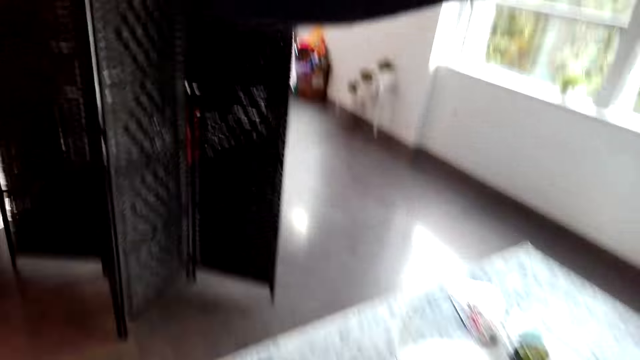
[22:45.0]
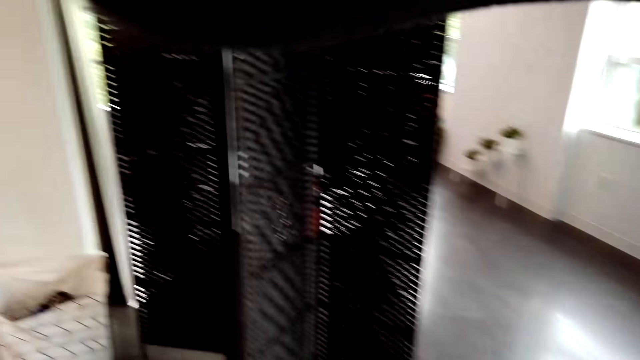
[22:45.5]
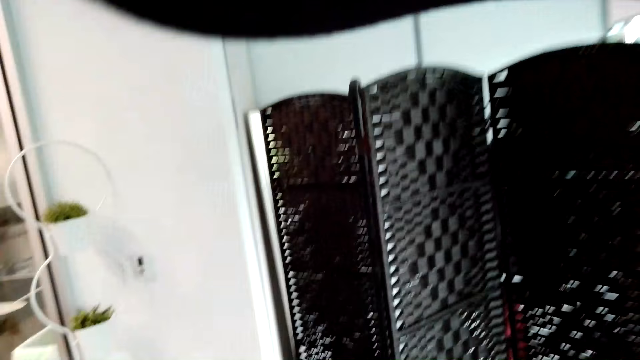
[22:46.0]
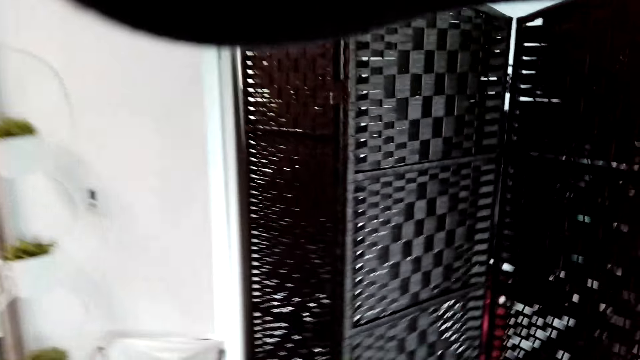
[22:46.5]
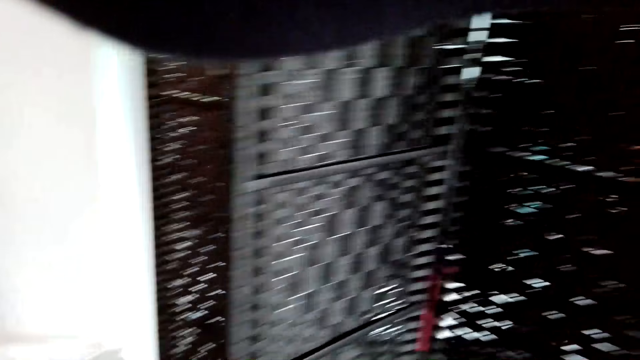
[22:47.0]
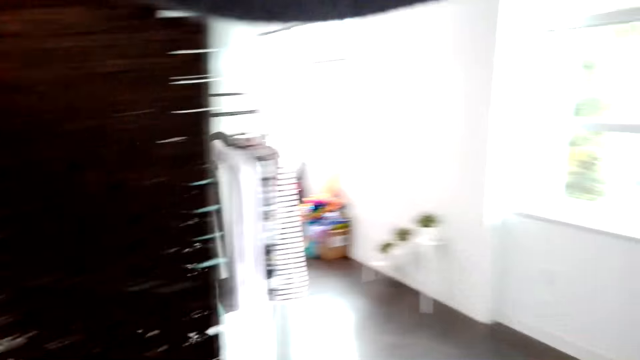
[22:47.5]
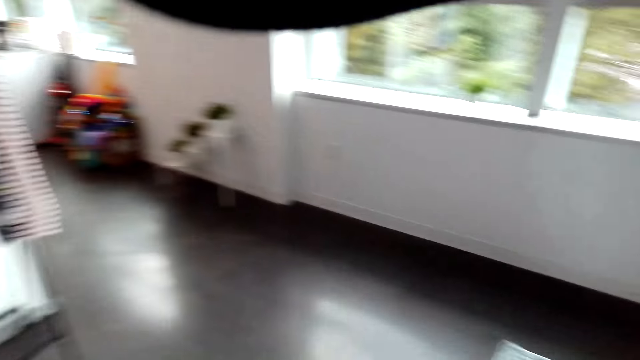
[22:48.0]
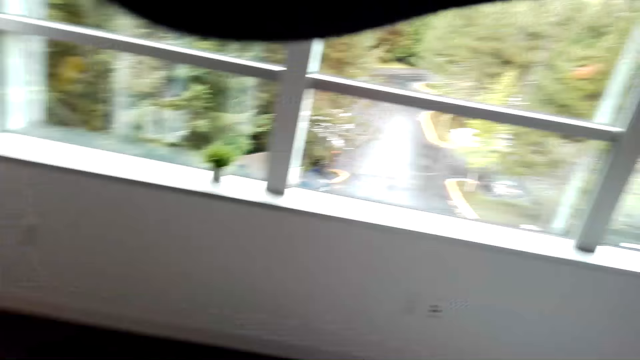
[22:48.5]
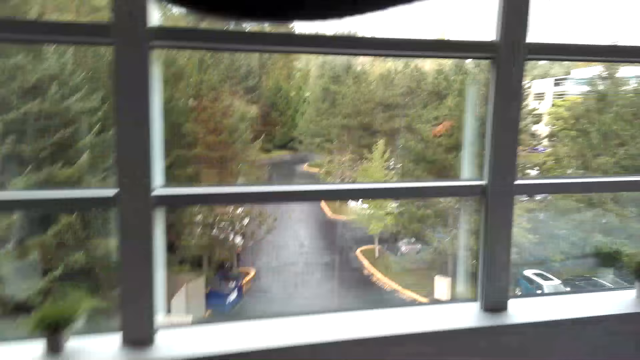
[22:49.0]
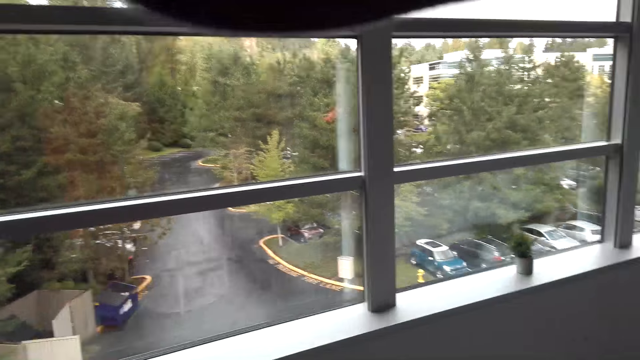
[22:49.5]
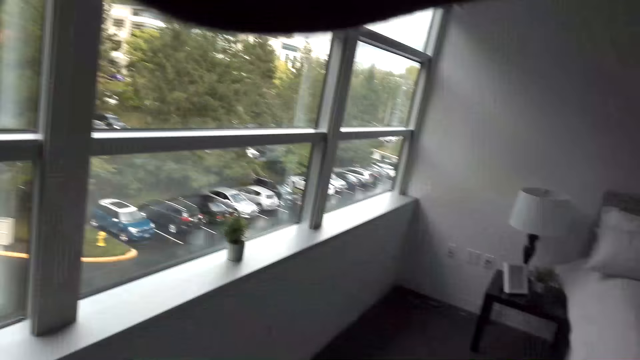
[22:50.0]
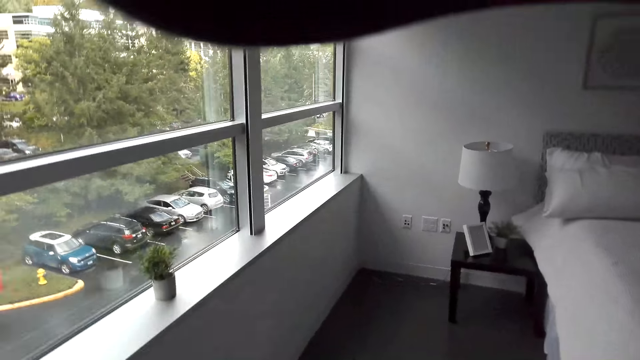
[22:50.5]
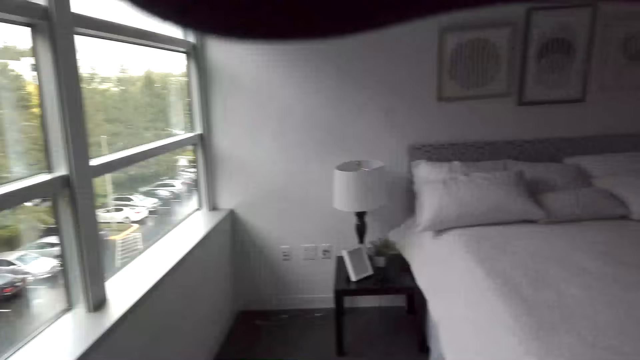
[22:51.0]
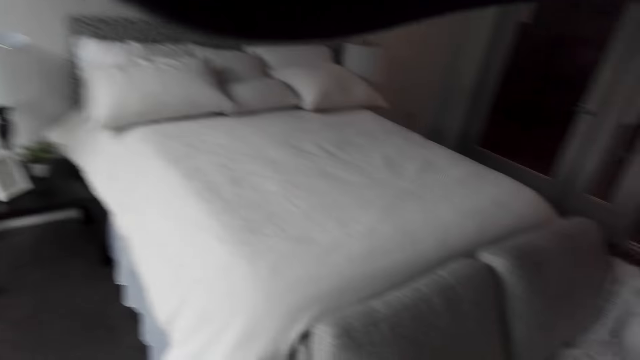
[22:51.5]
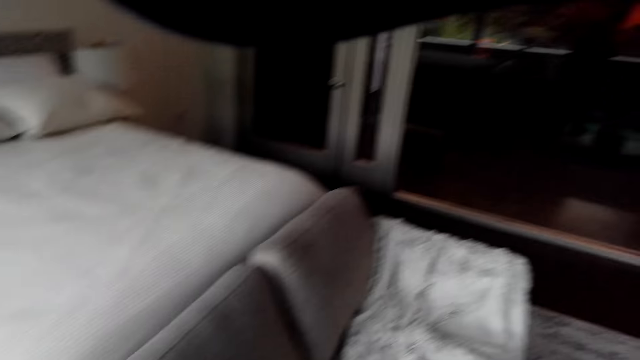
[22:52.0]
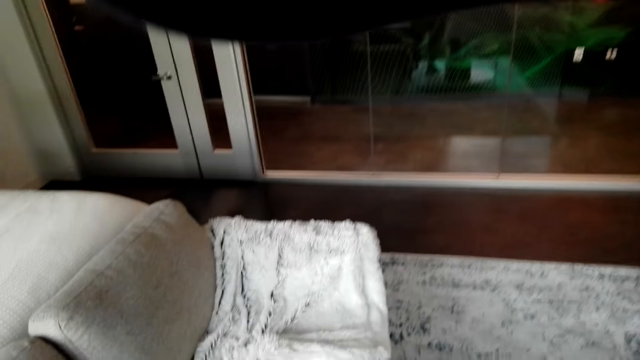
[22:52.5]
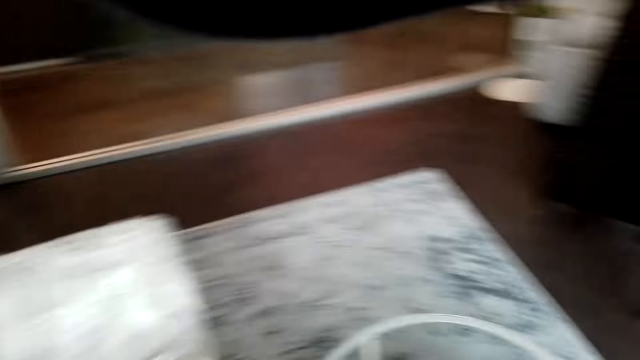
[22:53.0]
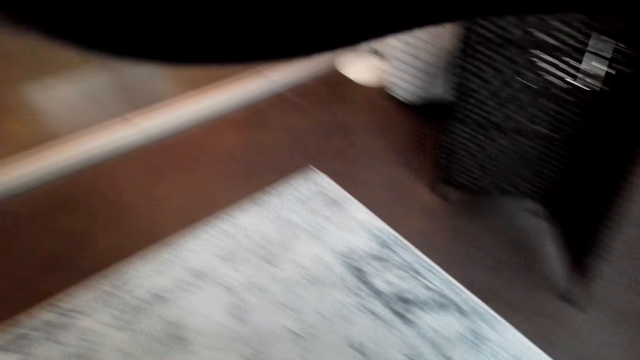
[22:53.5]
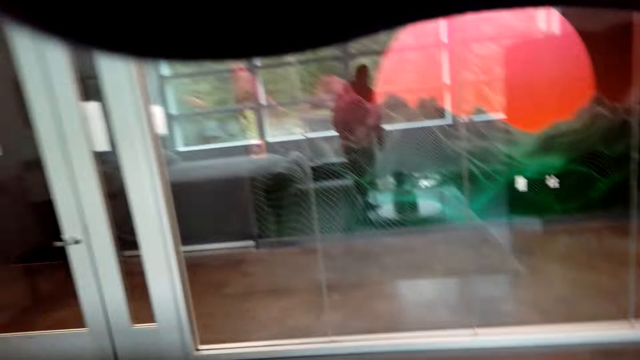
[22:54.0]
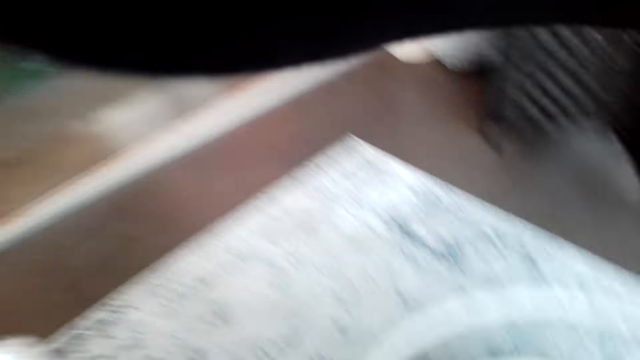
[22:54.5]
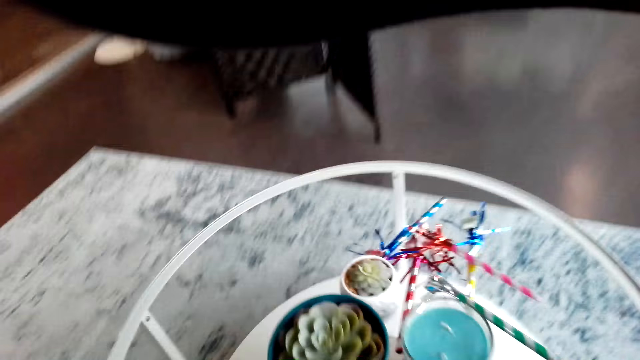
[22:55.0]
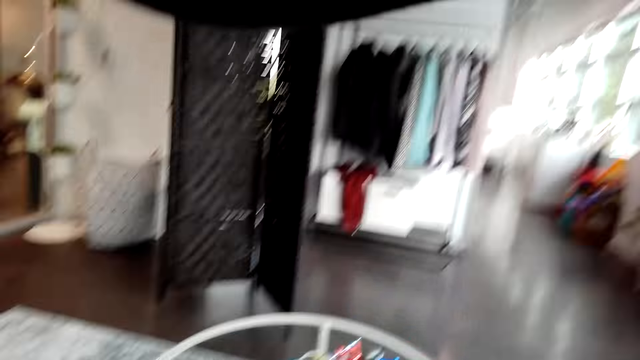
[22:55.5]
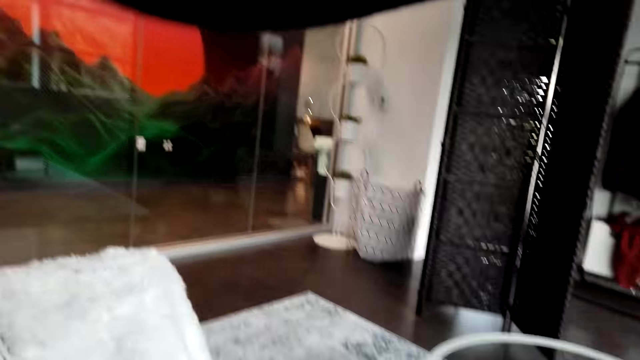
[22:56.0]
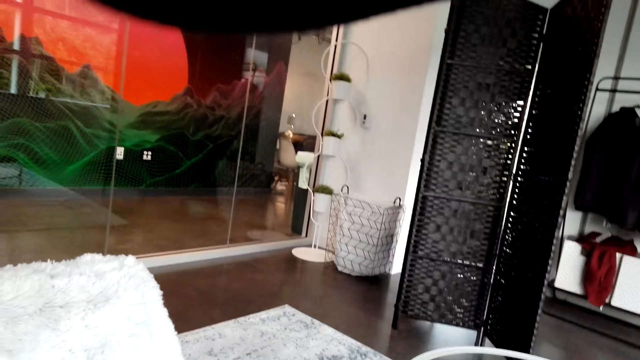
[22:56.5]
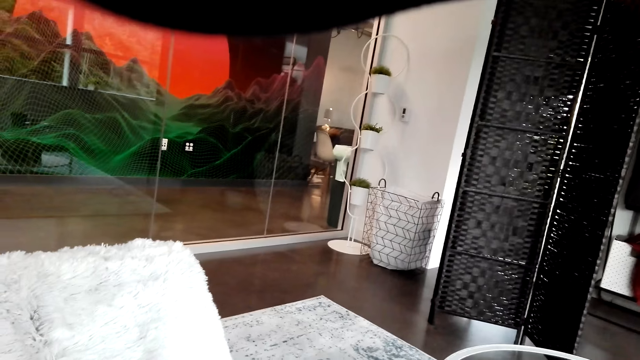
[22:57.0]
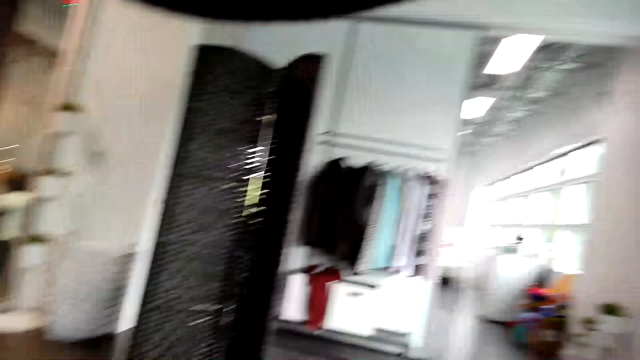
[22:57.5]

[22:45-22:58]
The camera wearer looks around. They sing in the room. They walk around the house. They look around the room. They talk in the room.

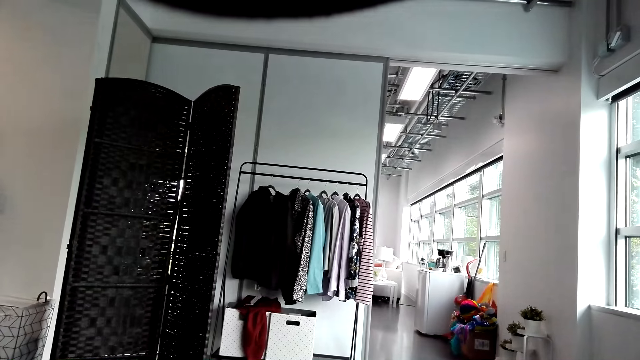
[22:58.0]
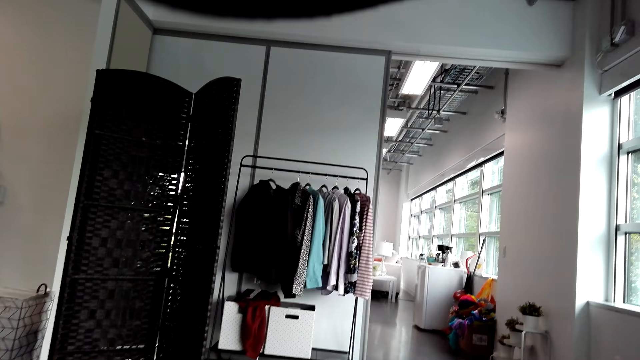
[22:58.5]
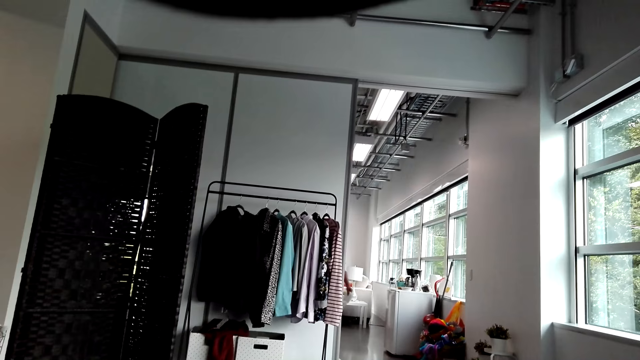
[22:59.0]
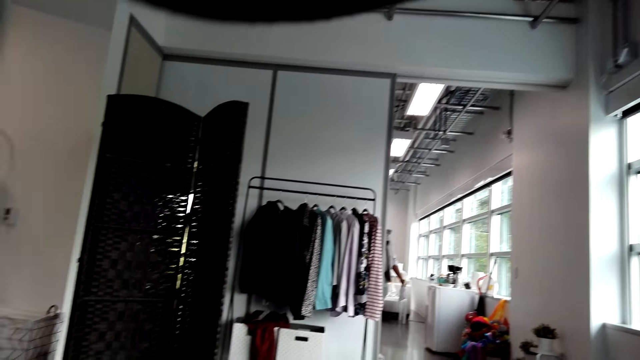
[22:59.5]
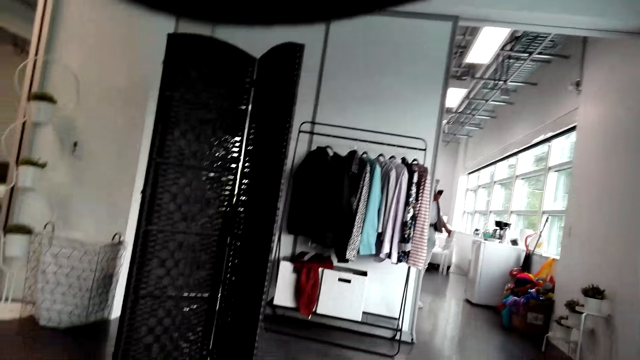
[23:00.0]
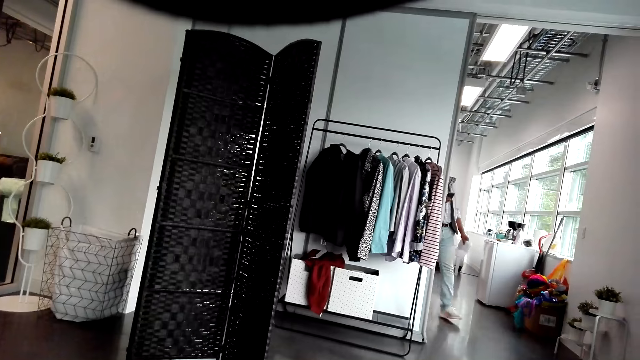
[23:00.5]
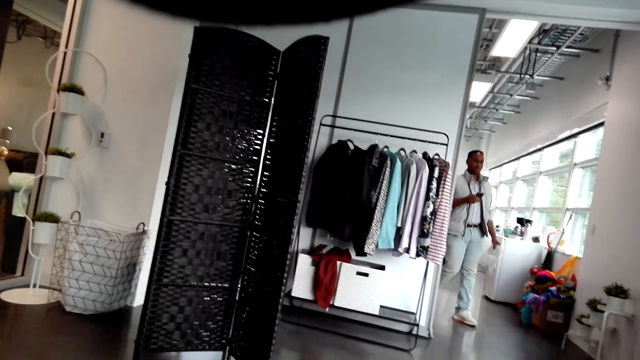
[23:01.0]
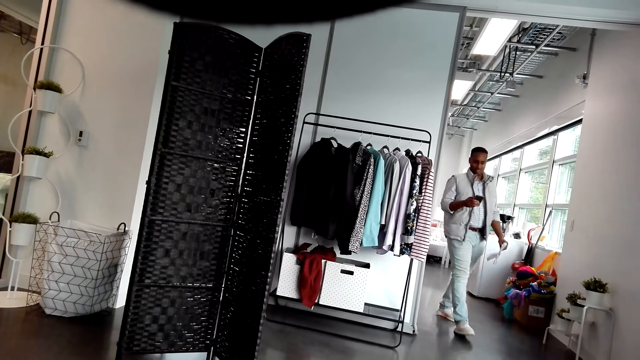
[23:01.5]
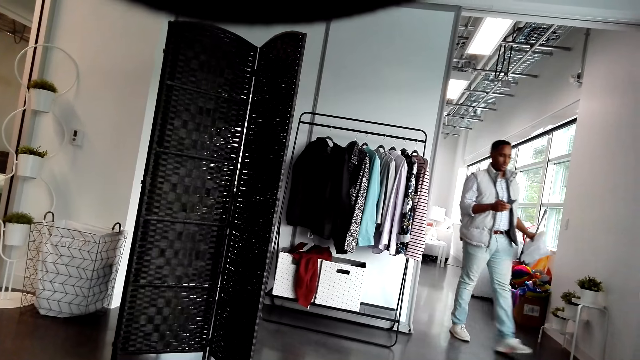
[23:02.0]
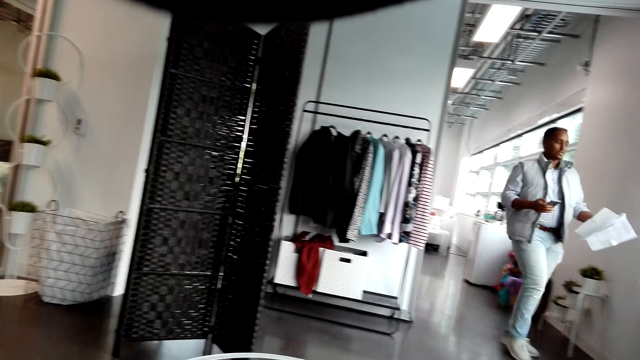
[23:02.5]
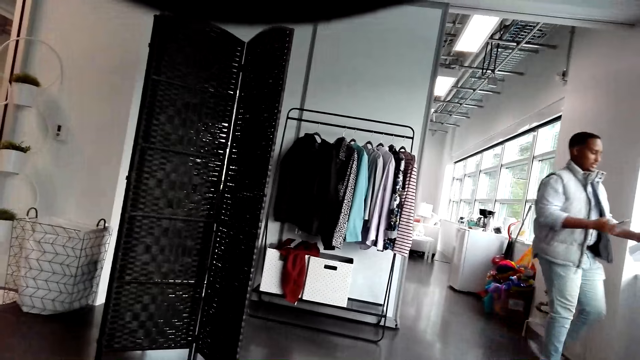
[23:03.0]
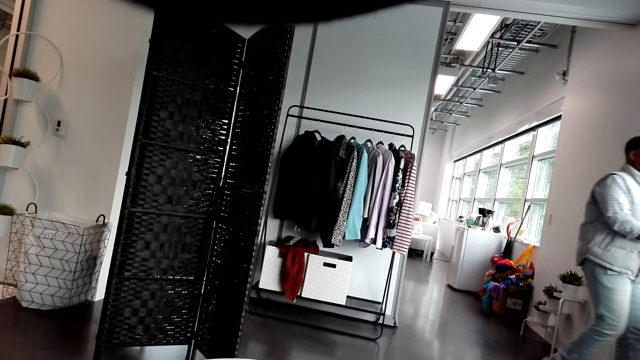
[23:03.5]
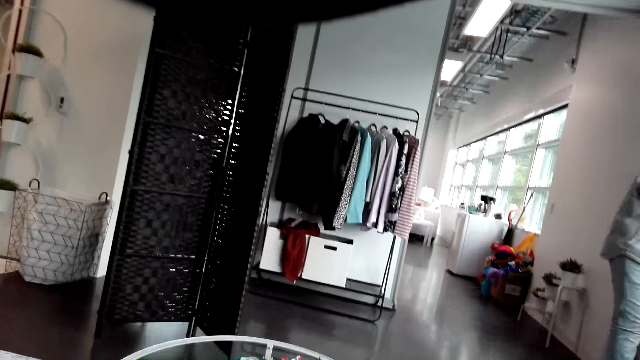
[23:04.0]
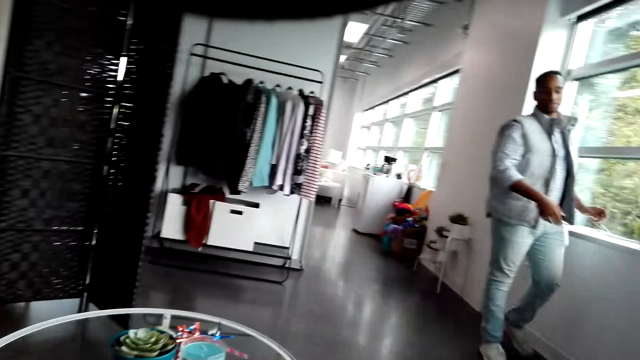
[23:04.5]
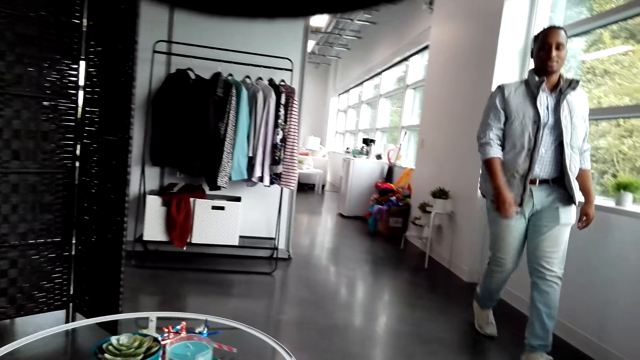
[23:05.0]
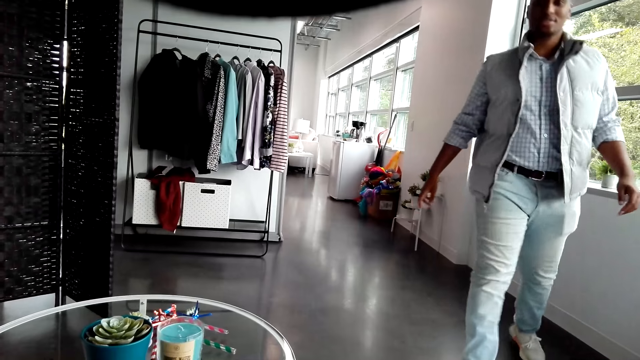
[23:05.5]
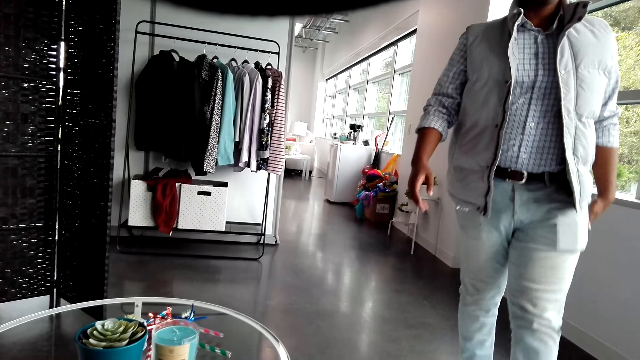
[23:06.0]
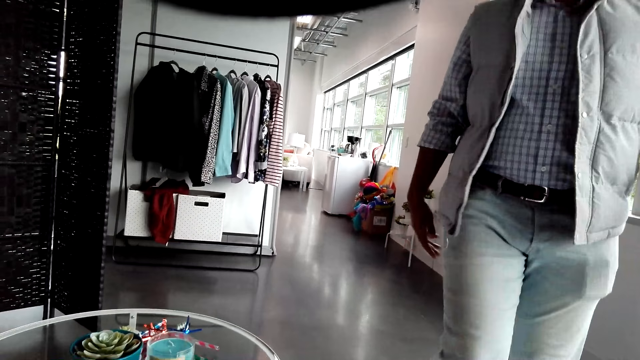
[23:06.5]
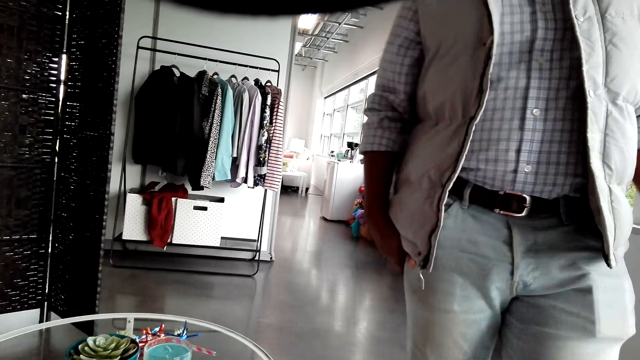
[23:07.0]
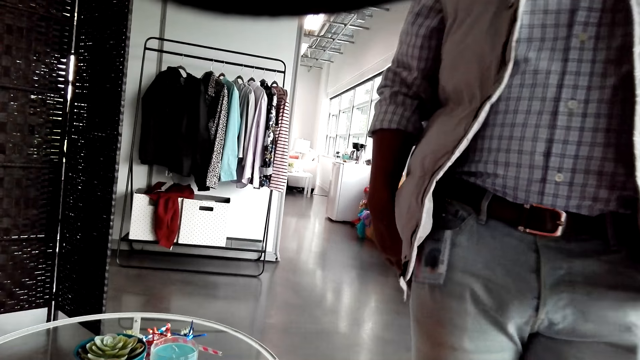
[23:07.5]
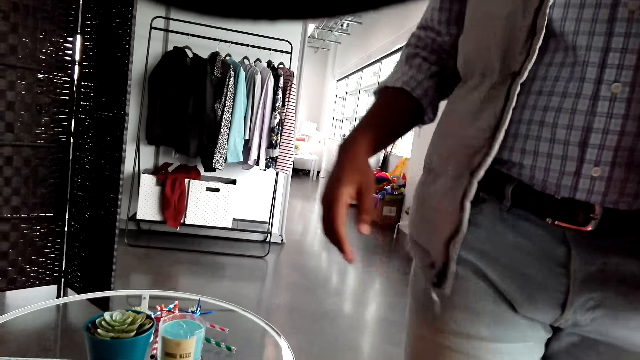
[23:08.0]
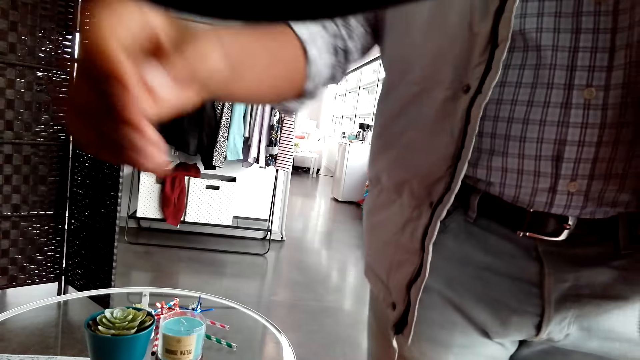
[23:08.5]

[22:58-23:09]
A man looks at the phone, holds the paper in the hand and walks in the room. The man talks in the room. The man uses the phone. The man places the paper on the window and places the phone on the window. The camera wearer talks in the room. The man walks in the room and touches the pants.
